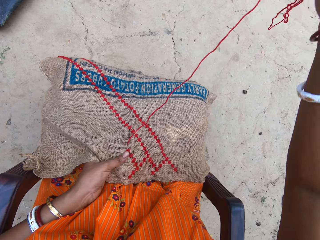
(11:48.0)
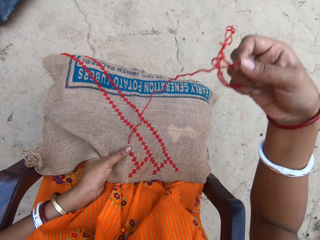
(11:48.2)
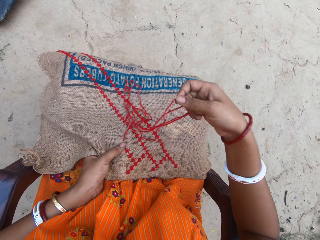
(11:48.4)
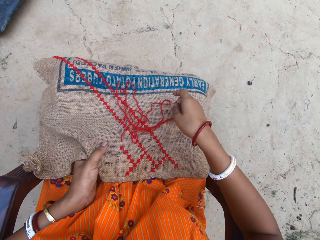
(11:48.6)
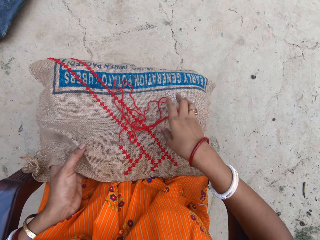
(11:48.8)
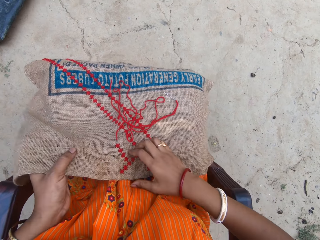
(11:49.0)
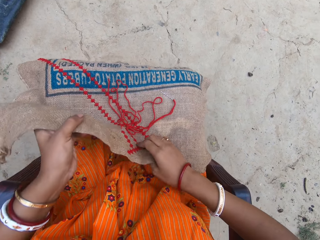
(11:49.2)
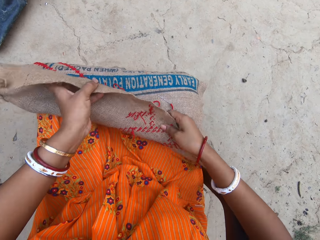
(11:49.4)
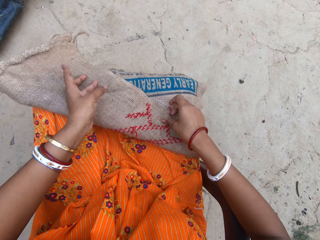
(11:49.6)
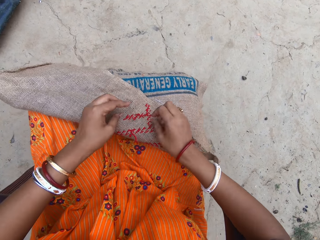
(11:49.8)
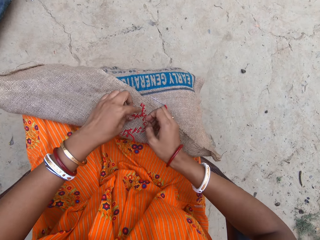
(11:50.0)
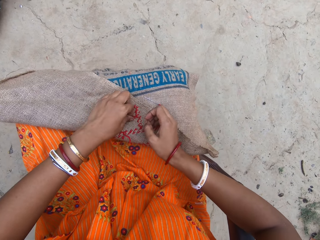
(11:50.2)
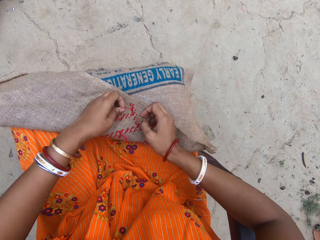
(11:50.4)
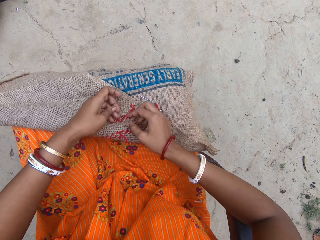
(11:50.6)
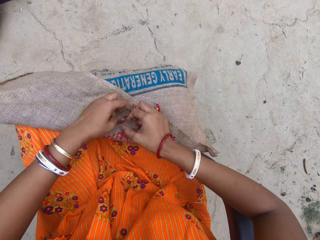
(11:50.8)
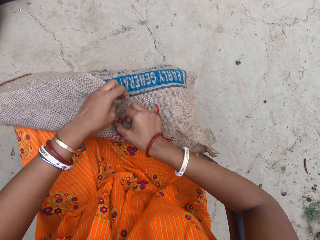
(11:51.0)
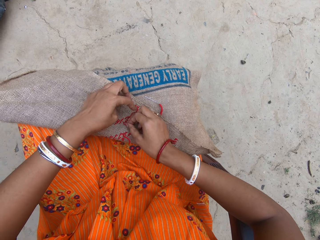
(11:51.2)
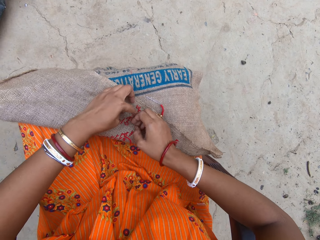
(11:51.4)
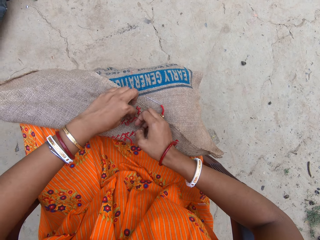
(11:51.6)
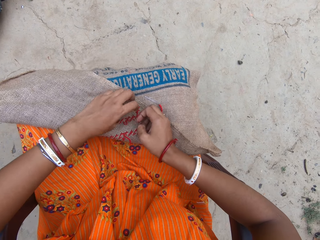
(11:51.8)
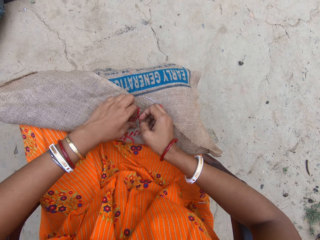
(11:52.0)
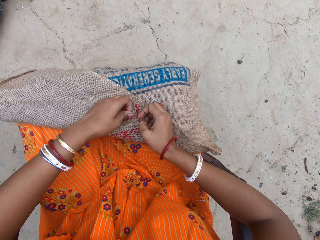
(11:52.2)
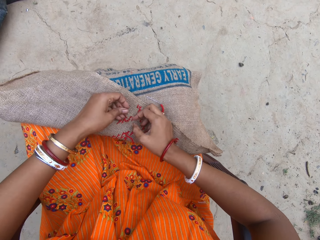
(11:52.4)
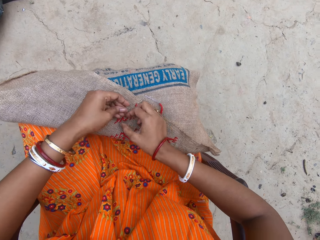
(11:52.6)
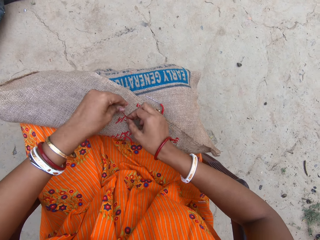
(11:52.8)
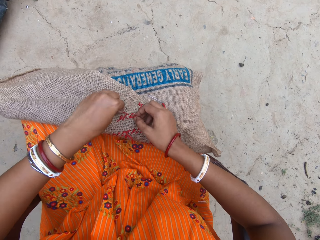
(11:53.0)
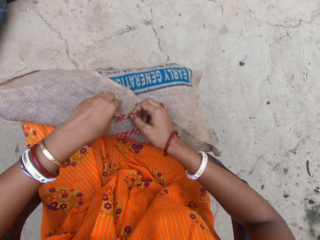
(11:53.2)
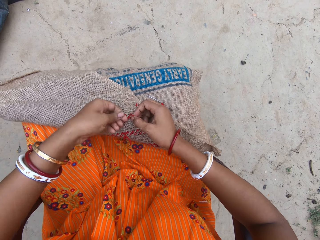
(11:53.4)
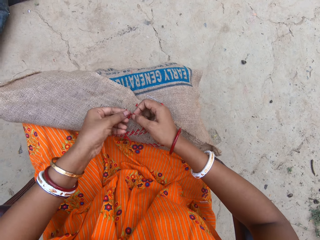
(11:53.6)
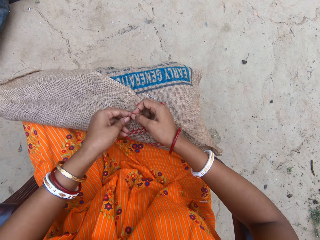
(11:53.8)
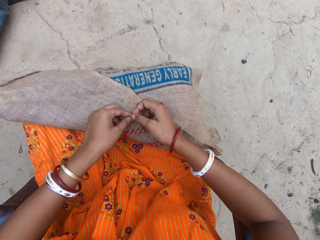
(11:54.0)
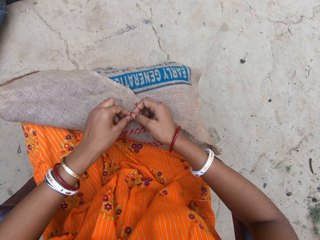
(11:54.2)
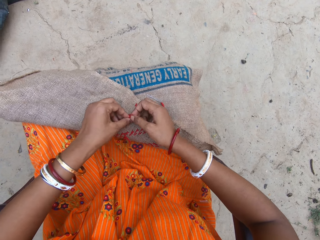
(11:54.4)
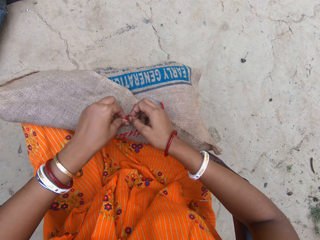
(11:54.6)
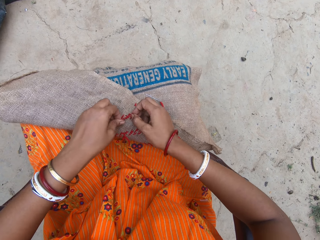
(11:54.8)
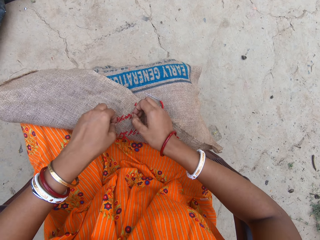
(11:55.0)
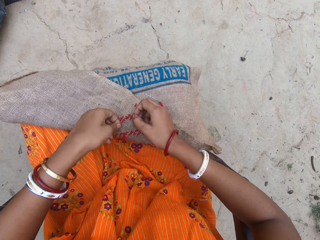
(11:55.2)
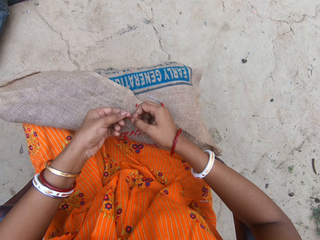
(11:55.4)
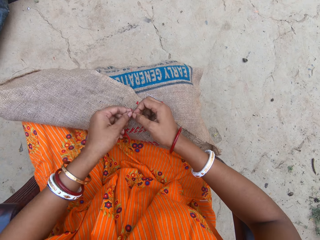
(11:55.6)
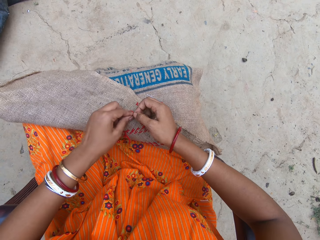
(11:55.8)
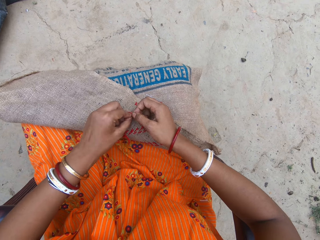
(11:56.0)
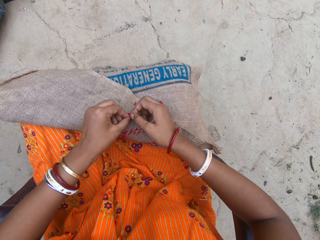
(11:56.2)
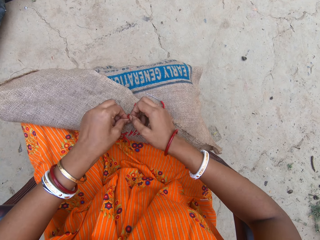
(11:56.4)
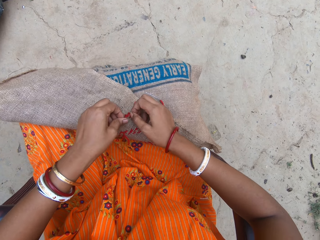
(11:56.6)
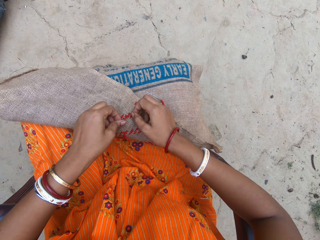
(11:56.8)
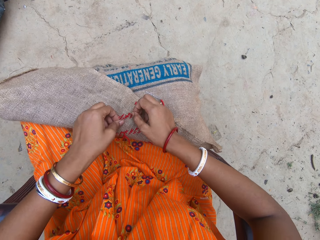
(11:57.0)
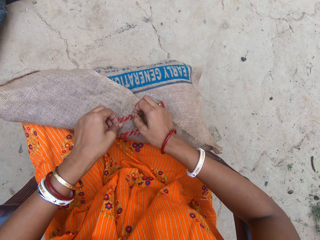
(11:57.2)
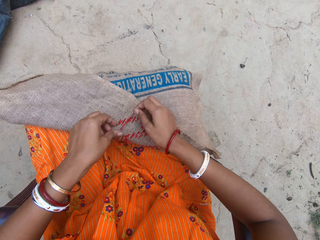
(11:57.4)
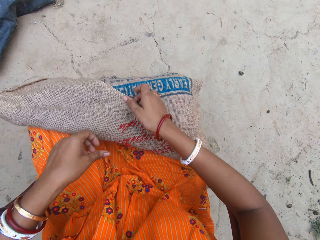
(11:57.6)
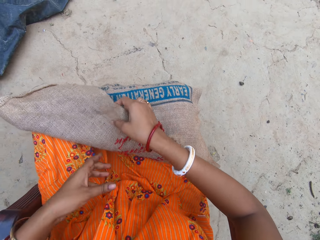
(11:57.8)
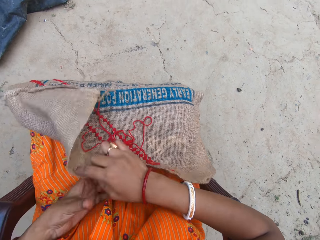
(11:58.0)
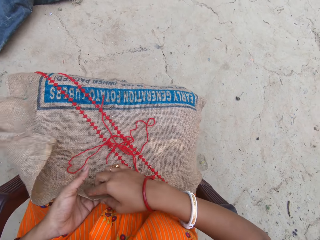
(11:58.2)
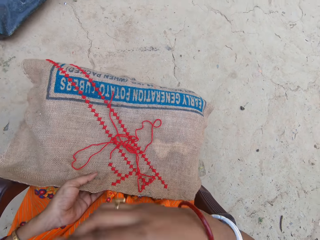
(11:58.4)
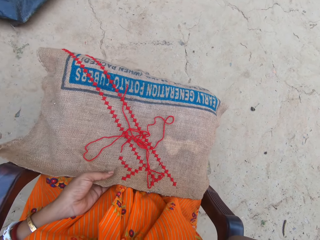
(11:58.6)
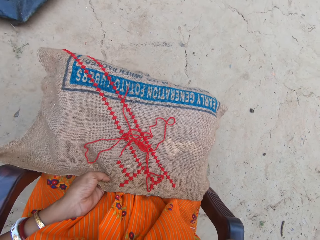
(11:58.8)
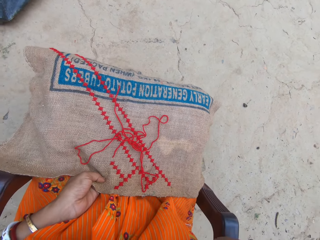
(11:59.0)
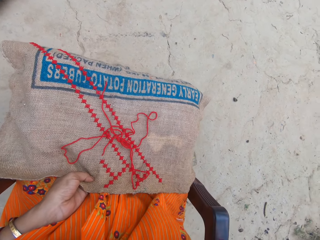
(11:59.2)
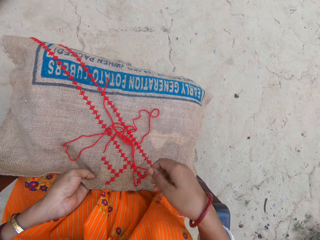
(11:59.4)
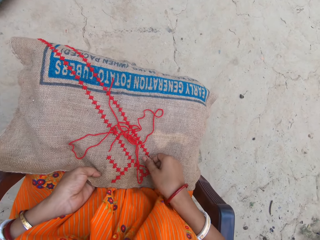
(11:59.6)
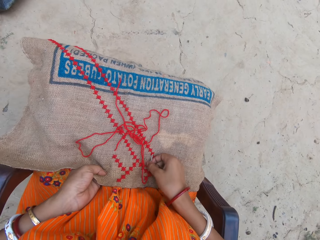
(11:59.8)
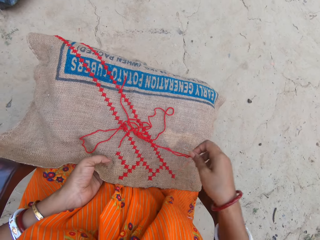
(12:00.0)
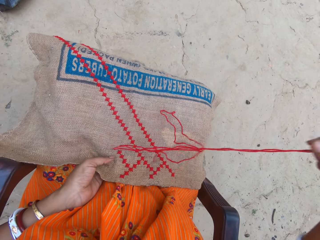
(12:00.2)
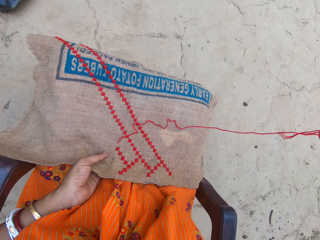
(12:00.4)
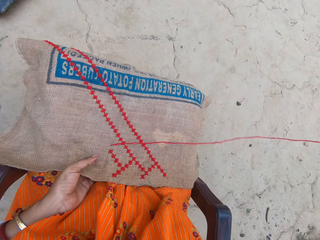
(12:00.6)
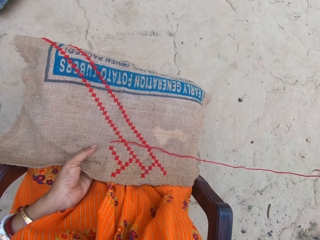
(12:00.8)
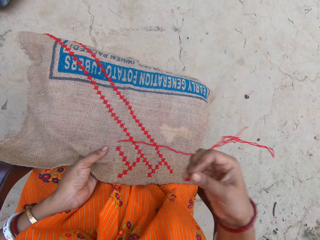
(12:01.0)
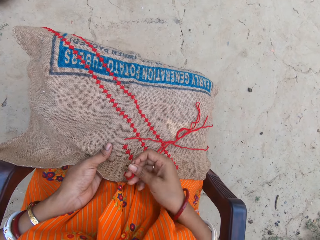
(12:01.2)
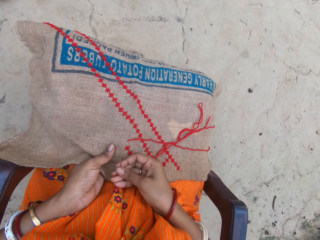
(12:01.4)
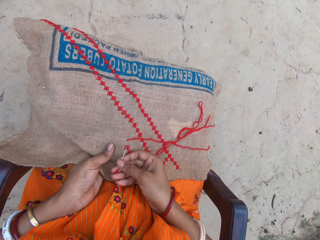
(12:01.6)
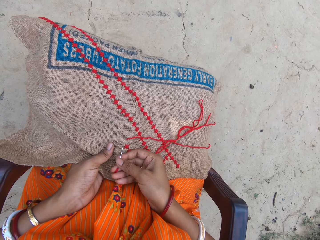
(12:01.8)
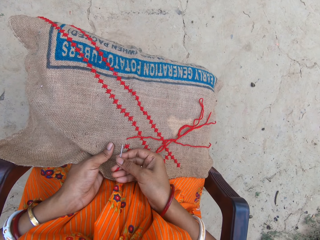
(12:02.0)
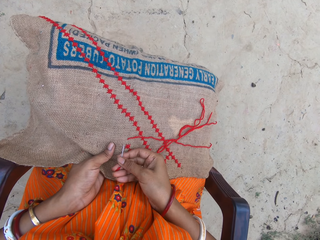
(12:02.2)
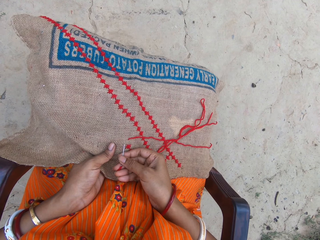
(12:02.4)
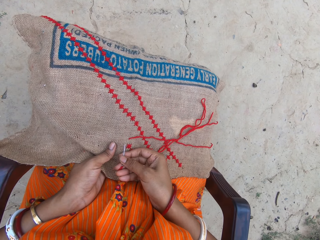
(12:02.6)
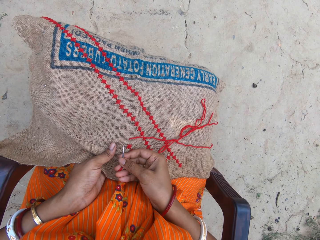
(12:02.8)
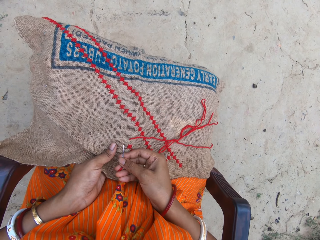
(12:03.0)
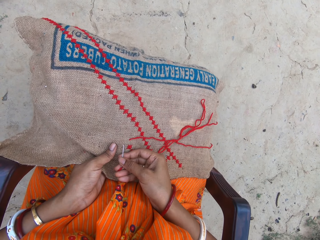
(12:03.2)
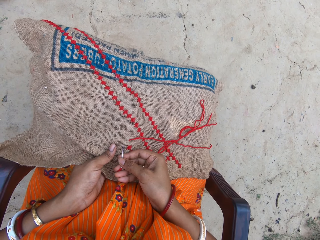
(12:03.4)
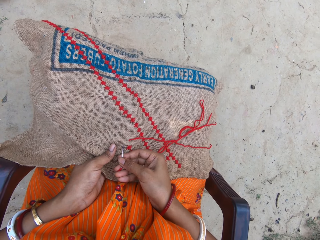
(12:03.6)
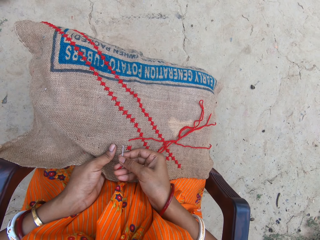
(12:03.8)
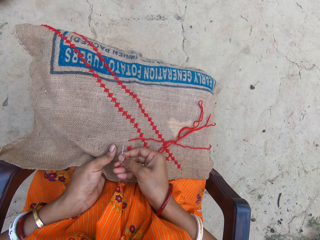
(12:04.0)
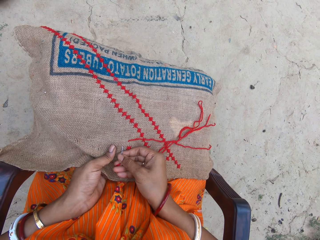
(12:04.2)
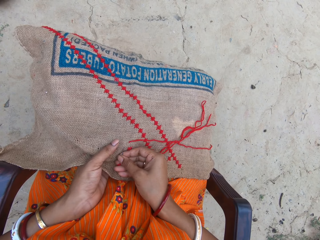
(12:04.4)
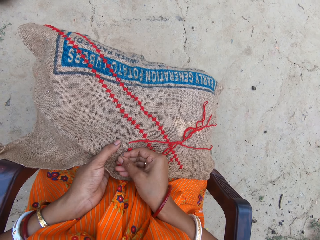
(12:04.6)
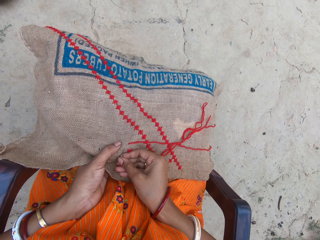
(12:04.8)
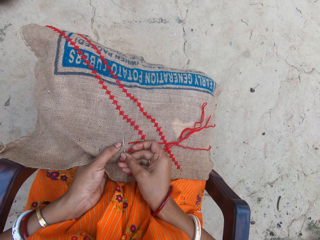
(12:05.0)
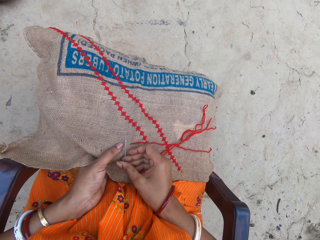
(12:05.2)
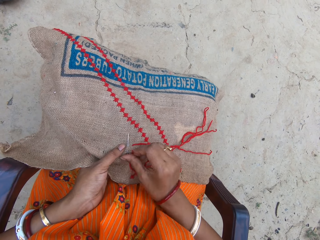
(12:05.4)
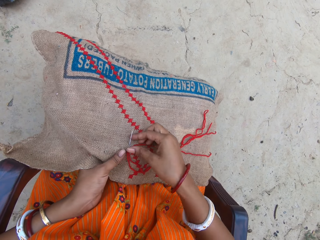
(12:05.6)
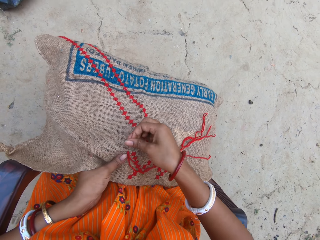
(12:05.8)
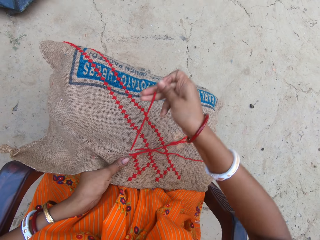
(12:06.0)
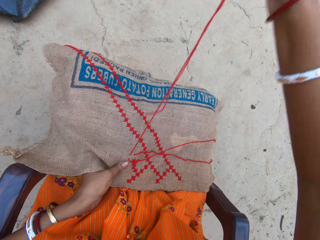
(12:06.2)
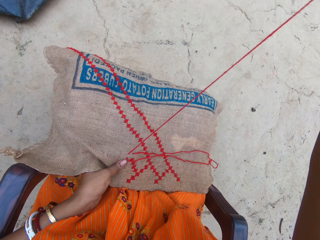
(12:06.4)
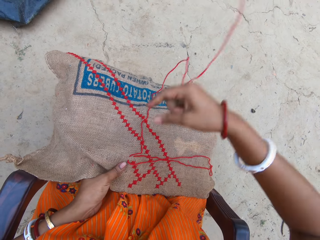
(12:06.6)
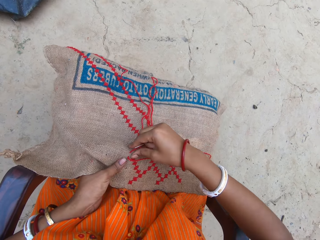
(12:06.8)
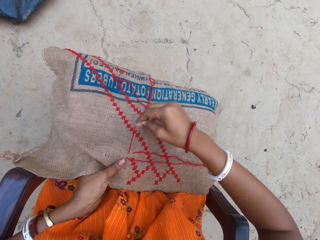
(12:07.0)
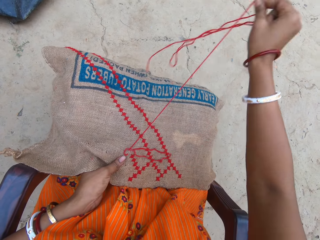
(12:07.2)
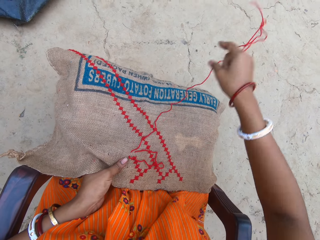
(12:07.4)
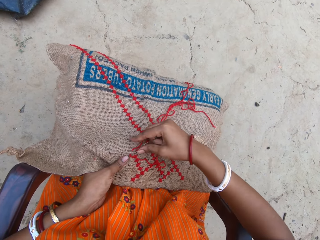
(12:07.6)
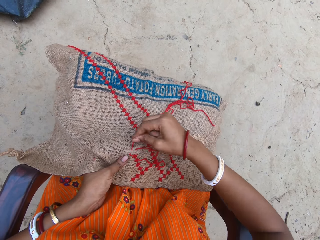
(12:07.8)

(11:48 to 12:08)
The camera wearer drops the needle and thread in her right hand on the sack on her lap. She turns the sack on her lap with both hands. She touches the thread on the sack with her right hand. She holds the thread on the sack with her left hand. She holds the thread on the sack with her right hand. She ties the threads on the sack with both hands. She straightens the sack on her lap with her right hand. She holds the sack on her lap with both hands. She holds the sack on her lap with her left hand. She touches her face with her right hand. She picks up the needle and thread from the sack on her lap with her right hand. She embroiders the sack in her left hand with the needle and thread in her right hand.

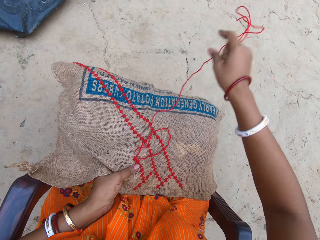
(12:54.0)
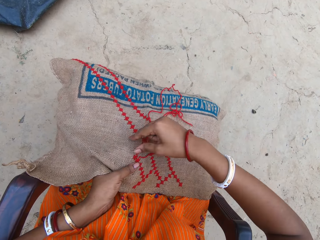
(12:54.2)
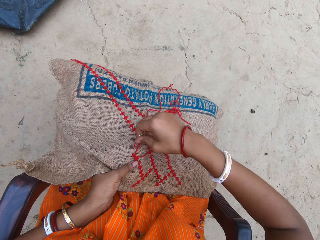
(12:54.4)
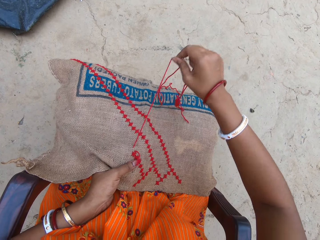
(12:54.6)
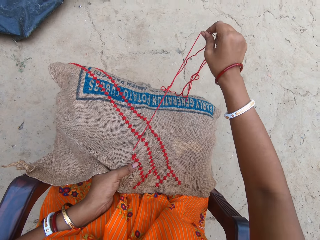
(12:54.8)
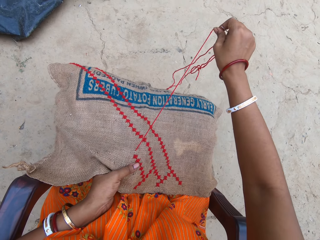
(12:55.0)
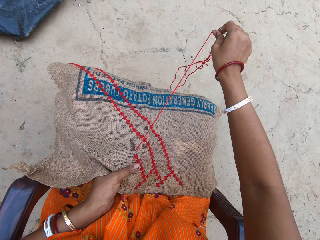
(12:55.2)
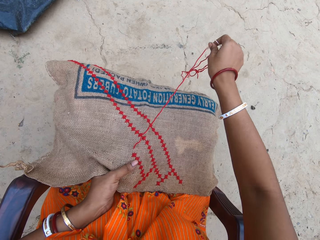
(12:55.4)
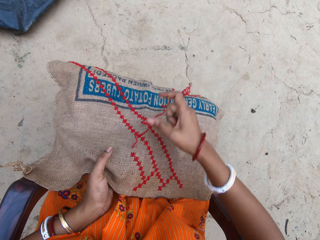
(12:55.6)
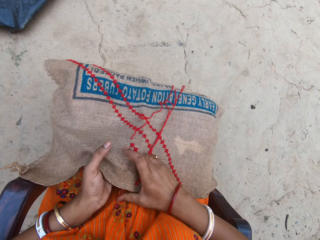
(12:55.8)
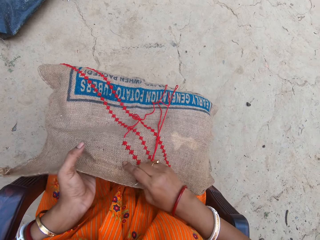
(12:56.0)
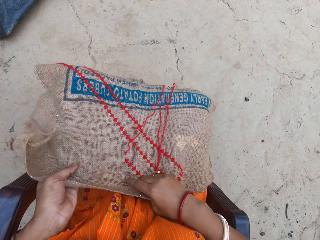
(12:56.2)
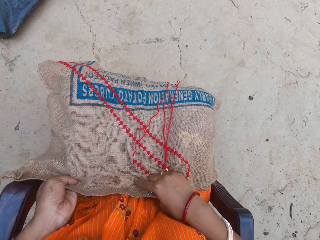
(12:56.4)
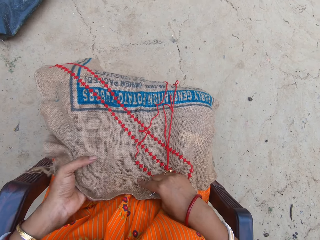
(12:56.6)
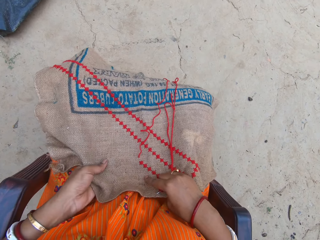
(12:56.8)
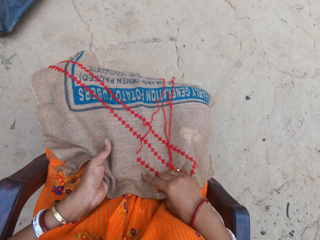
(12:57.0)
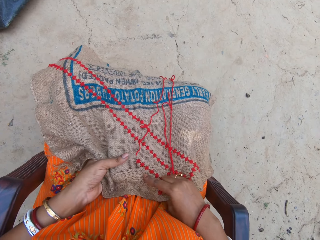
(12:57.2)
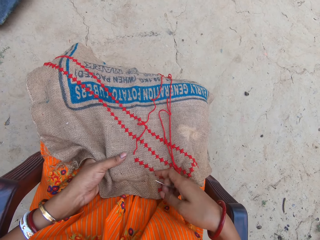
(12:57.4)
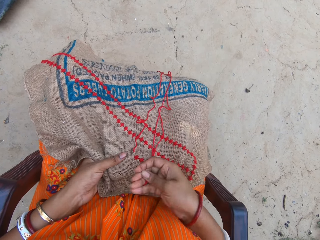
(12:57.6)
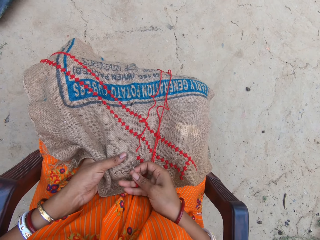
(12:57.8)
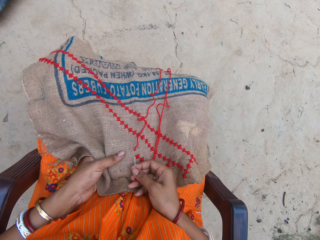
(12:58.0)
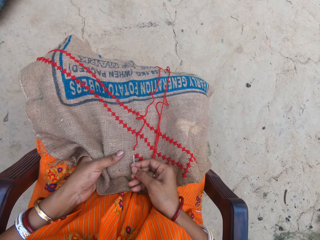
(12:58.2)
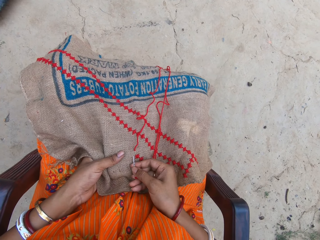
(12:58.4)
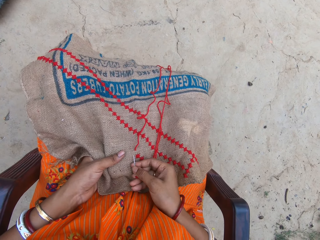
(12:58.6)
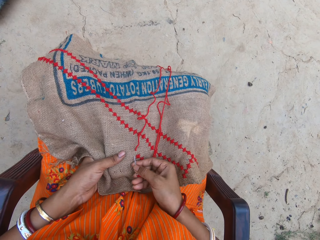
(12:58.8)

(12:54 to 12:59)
The camera wearer adjusts the sack on her lap with both hands. She holds the sack on her lap with her left hand.
